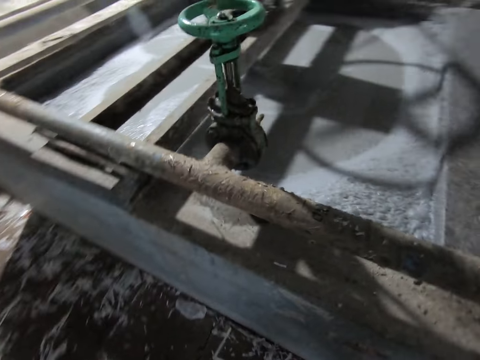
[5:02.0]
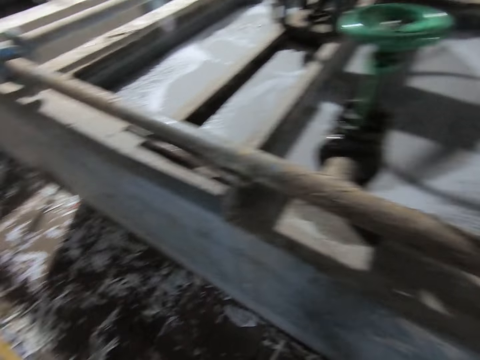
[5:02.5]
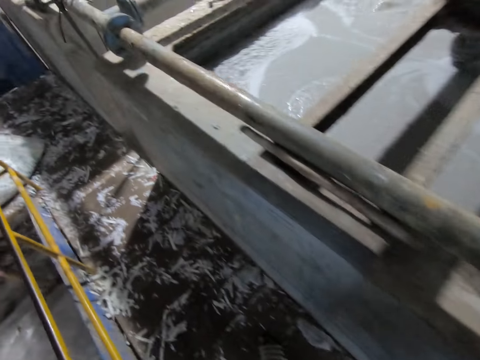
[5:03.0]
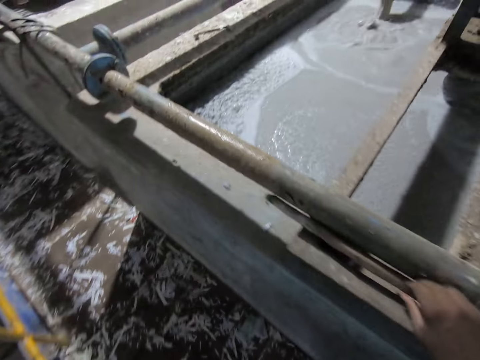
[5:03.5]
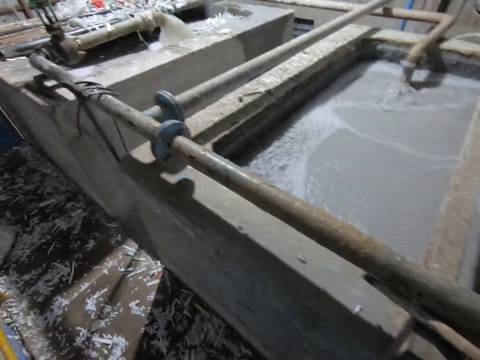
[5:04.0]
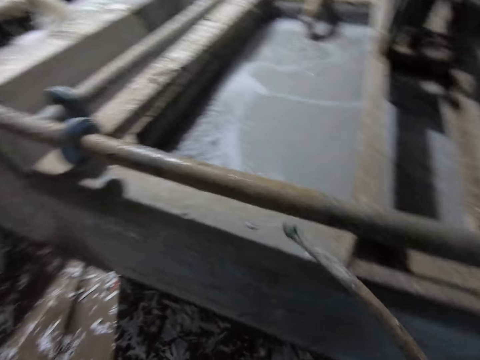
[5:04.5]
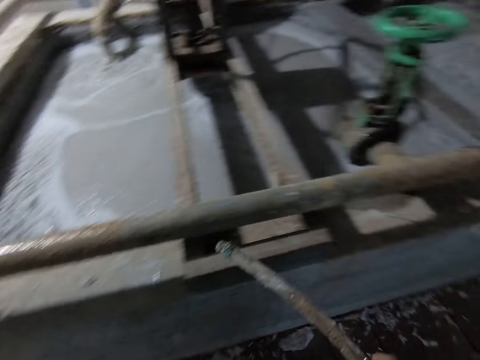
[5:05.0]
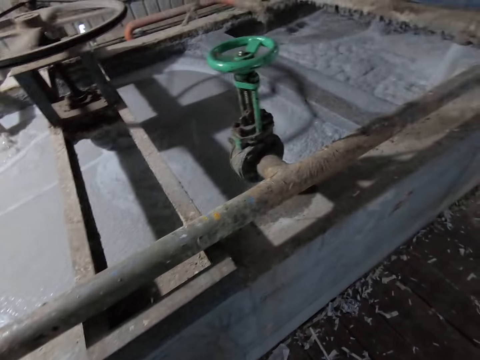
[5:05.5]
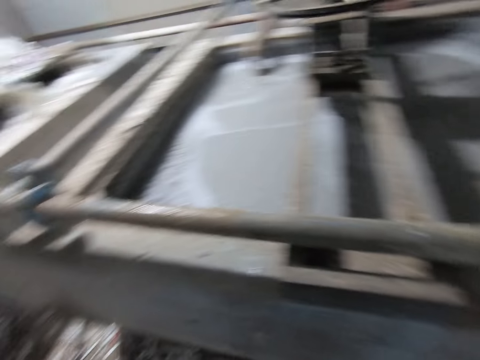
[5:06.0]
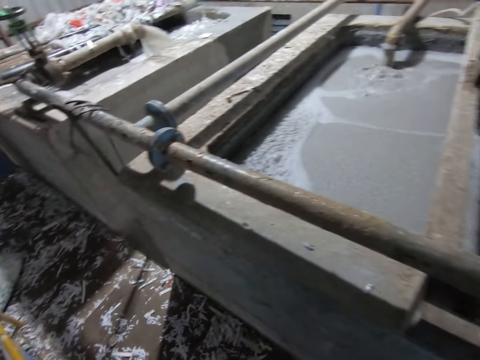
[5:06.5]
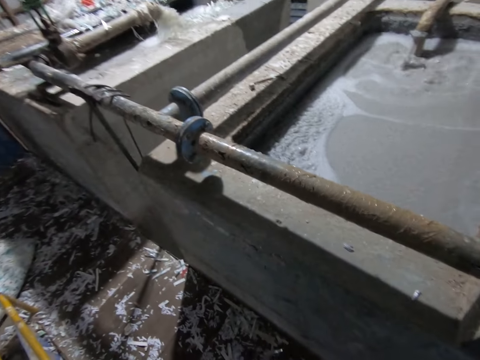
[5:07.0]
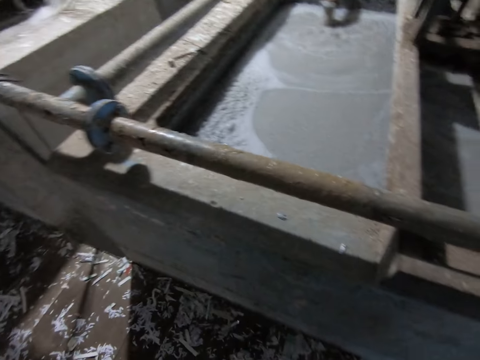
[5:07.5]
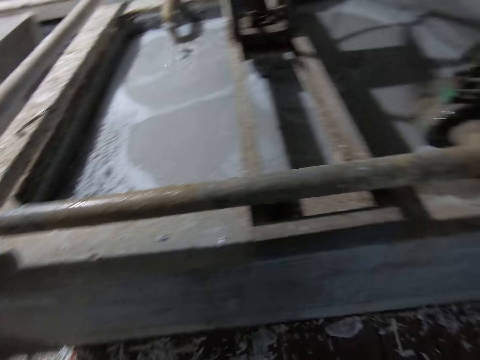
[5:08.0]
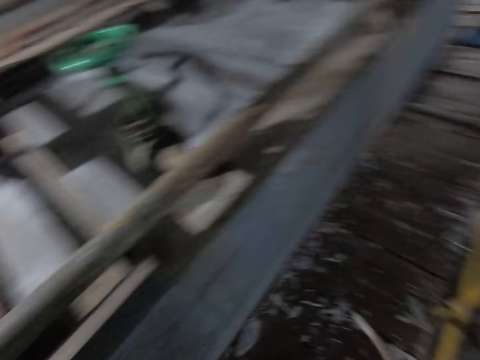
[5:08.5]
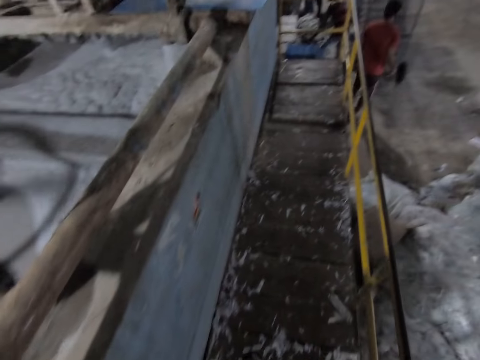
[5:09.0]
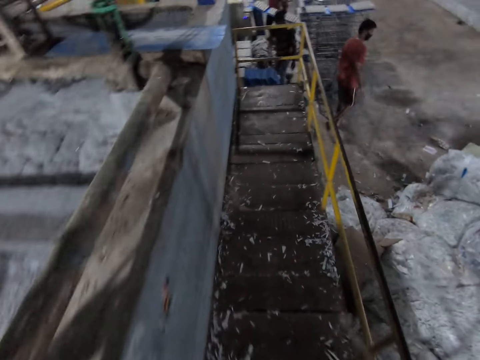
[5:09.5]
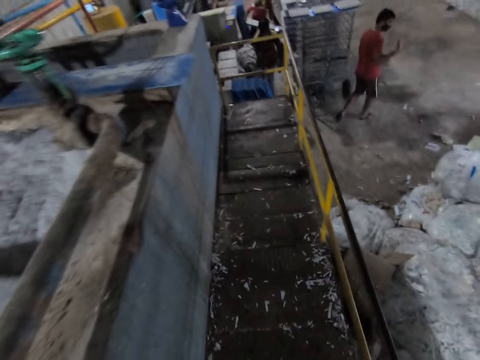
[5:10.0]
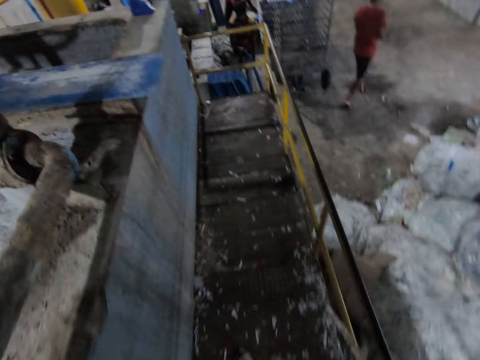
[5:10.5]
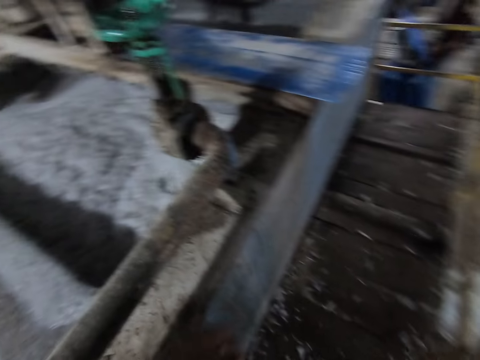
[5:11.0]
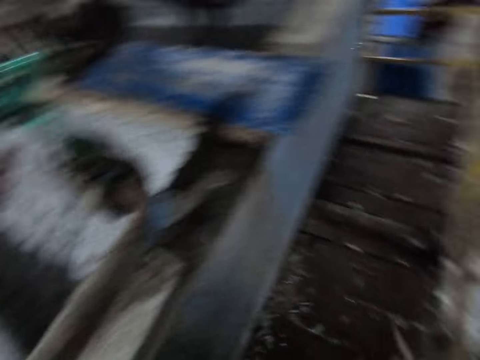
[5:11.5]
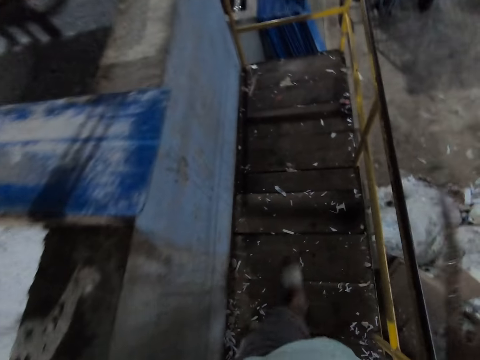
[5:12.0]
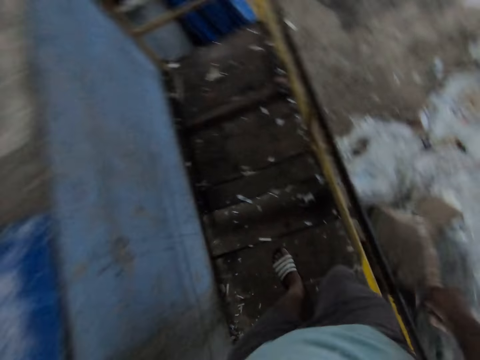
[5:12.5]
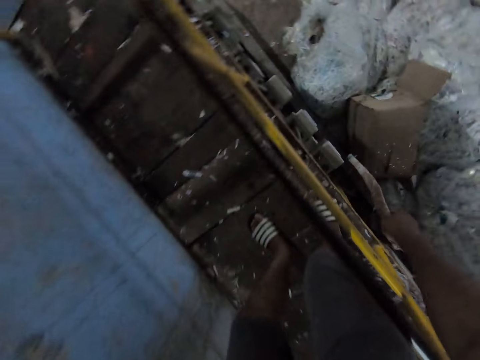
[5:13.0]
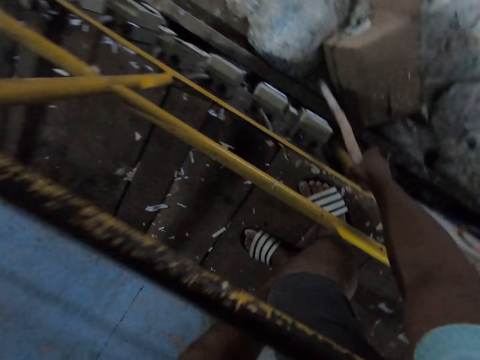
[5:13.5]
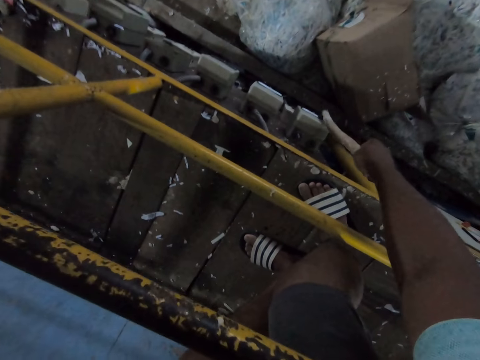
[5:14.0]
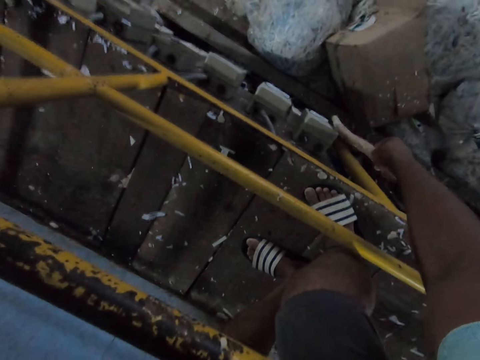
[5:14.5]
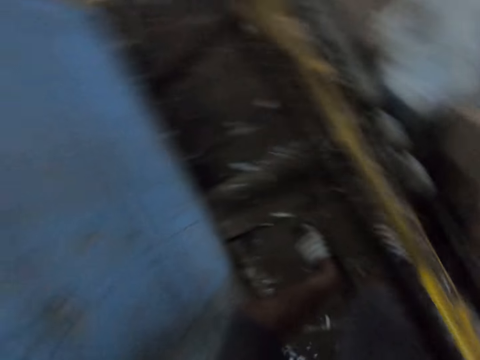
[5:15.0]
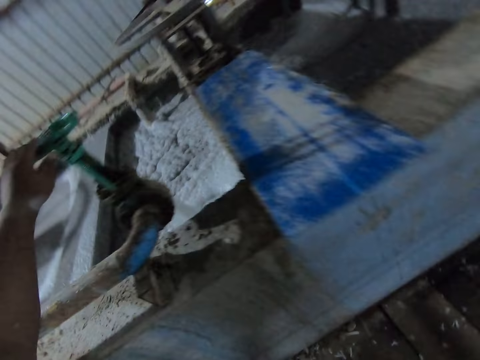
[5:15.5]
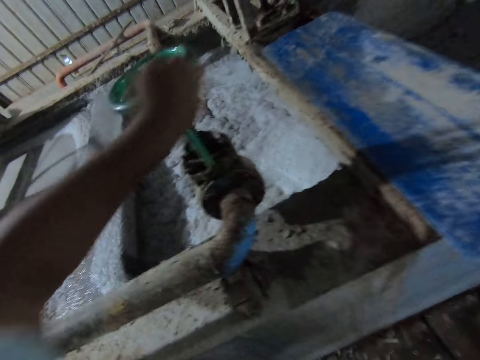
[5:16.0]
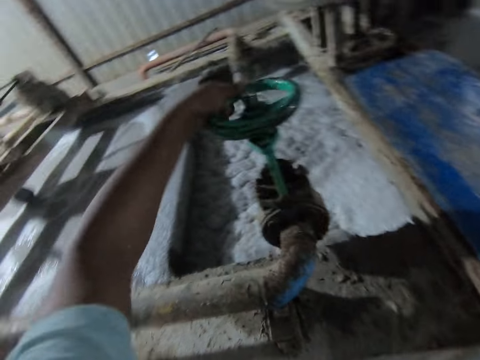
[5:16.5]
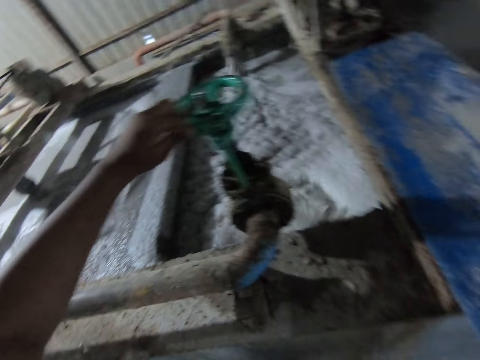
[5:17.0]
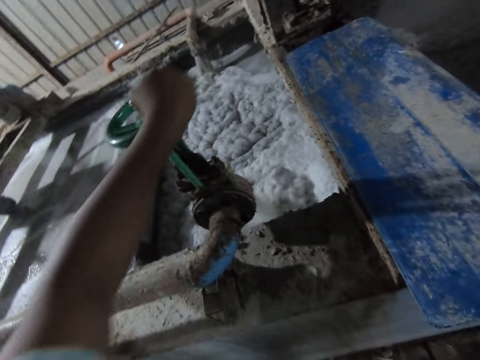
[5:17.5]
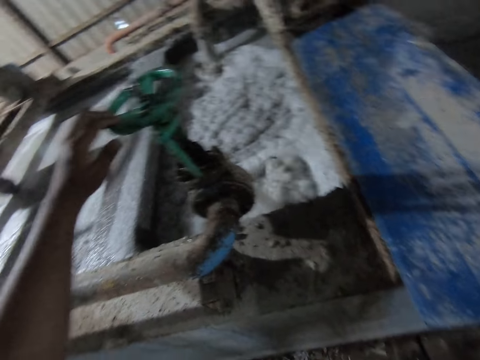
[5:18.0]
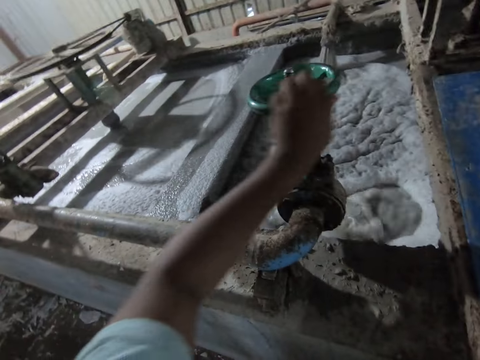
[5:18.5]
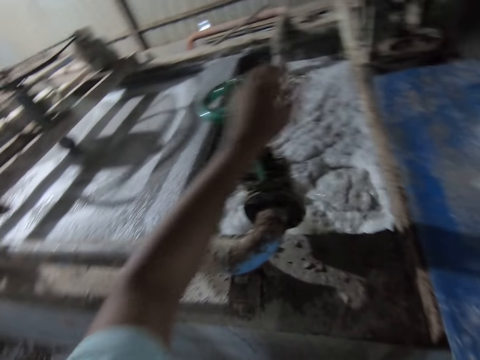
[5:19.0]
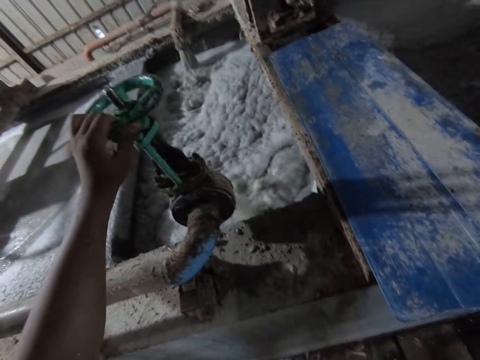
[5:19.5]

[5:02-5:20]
The camera wearer walks around the factory. They pick a stick from the paper recycling machine with their right hand. They stare around the factory, and walk around the factory. A man places a plastic tray of egg crates on the rack with his hands. Another man walks away from the egg crates mold machine. A third man picks a plastic tray from the floor with his left hand. The camera wearer adjusts something with the stick. They touch a switch below the paper recycling machine platform with the stick in their right hand. They operate an industrial valve on the paper recycling machine with their left hand.

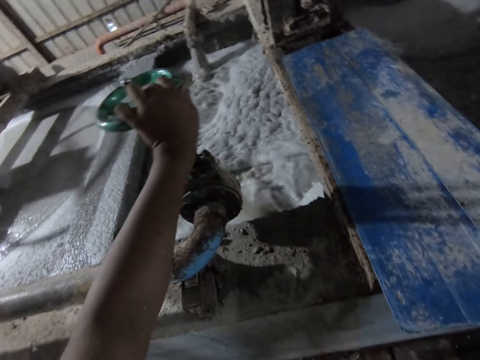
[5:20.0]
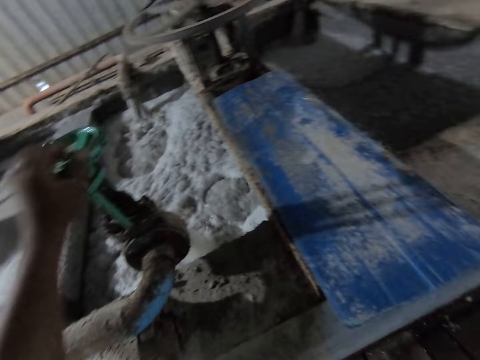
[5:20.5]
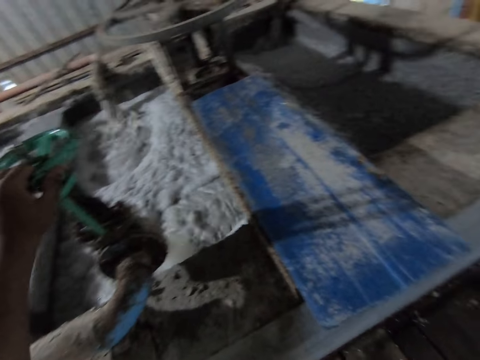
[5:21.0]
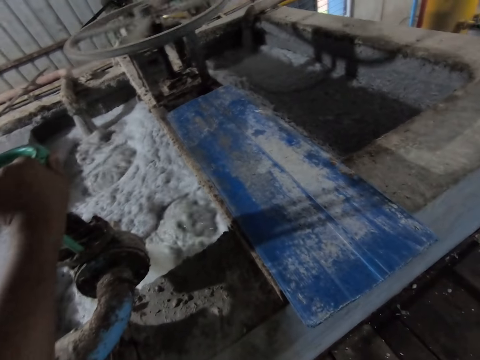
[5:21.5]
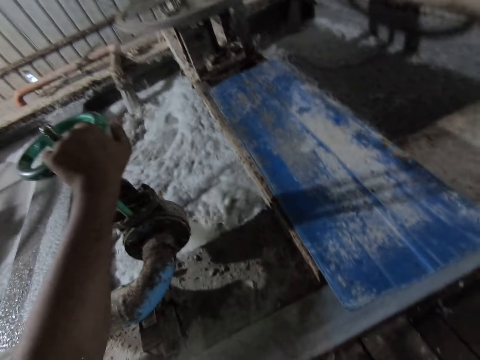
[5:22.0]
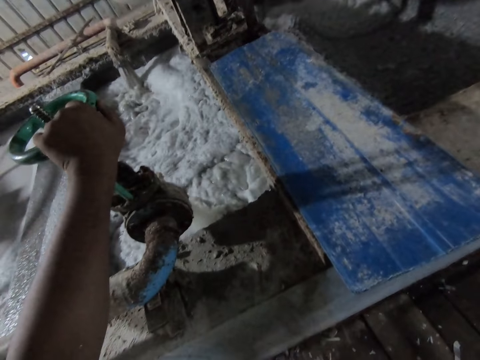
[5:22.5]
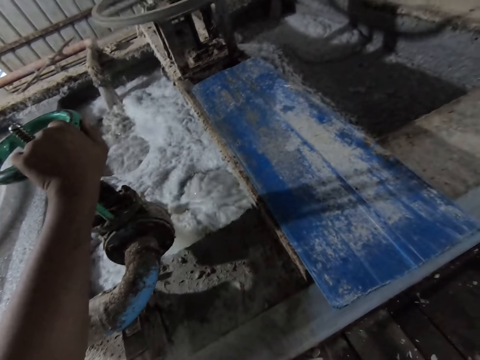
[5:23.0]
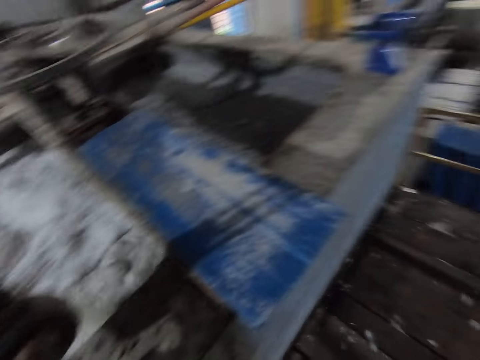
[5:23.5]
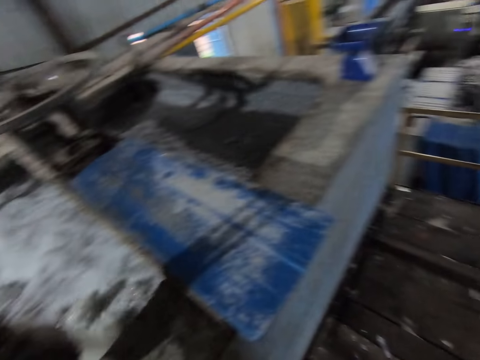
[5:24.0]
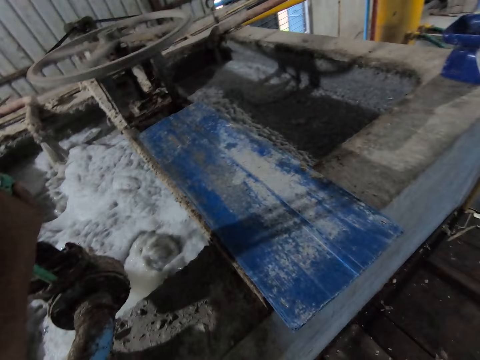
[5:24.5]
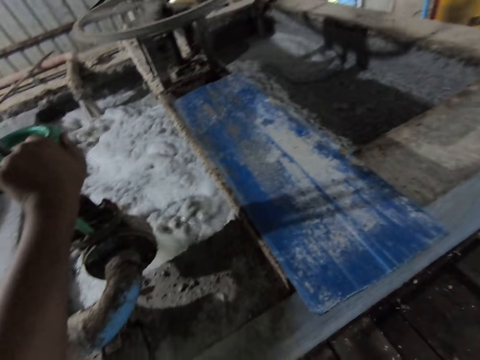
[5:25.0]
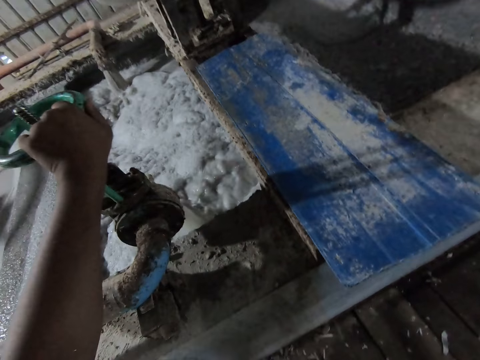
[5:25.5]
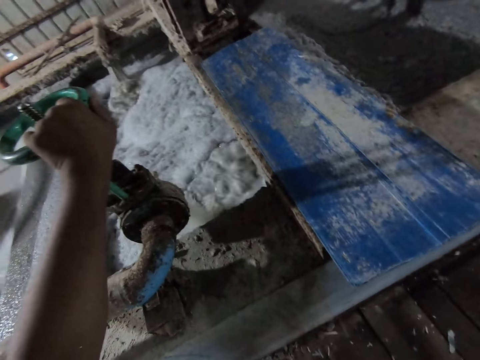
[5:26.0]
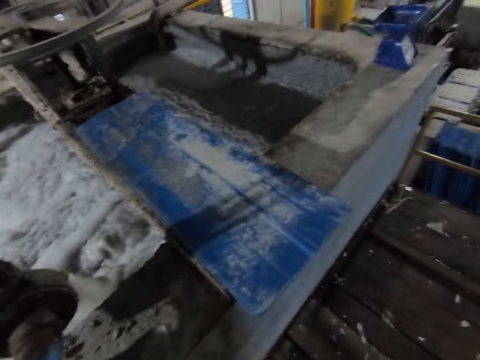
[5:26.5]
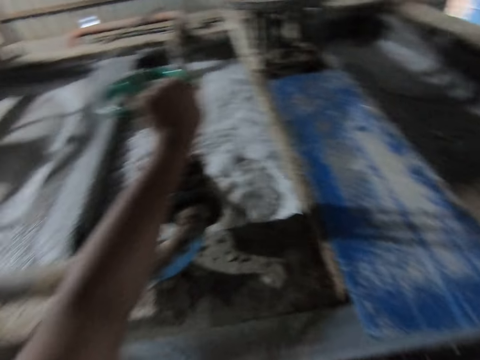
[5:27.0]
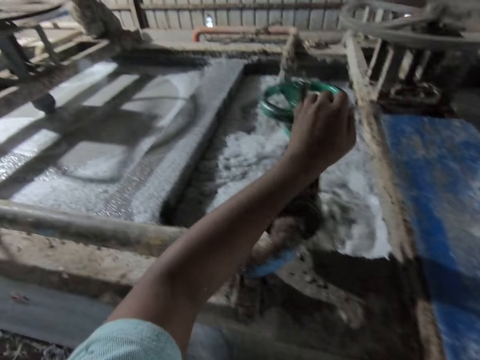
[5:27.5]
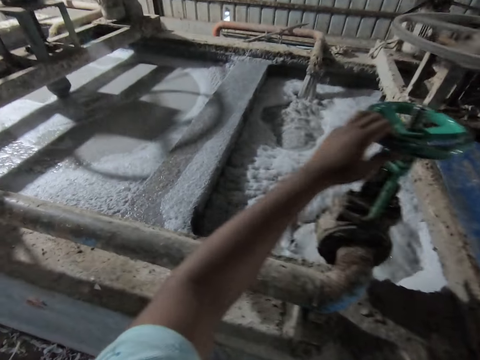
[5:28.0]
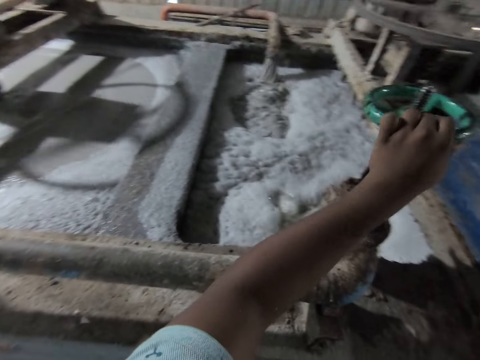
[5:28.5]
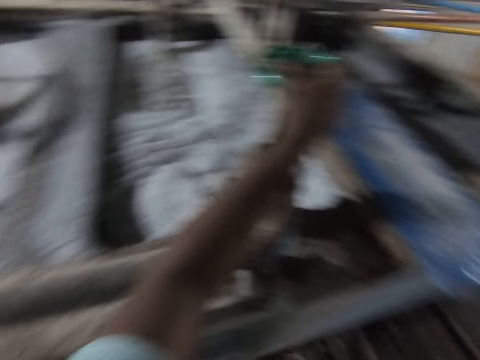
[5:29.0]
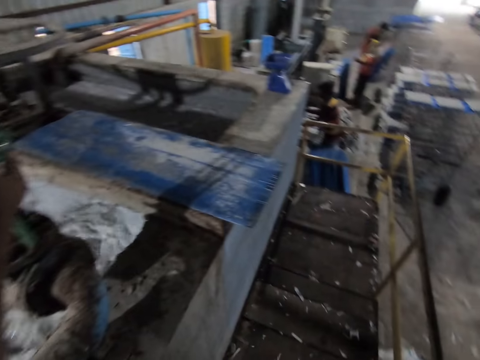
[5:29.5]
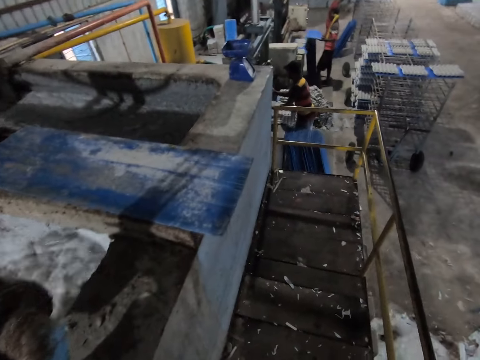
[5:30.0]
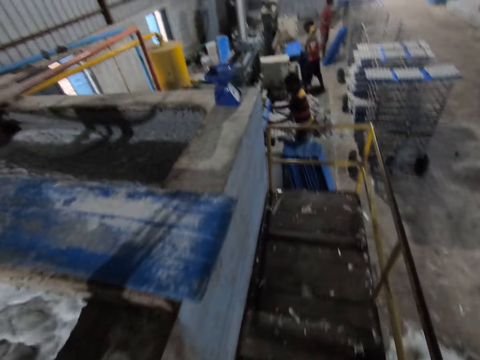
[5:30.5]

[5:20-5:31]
The camera wearer stares around the factory.
